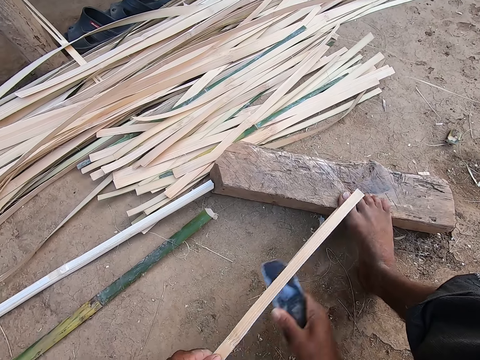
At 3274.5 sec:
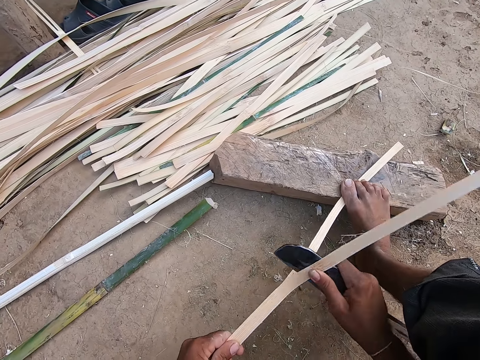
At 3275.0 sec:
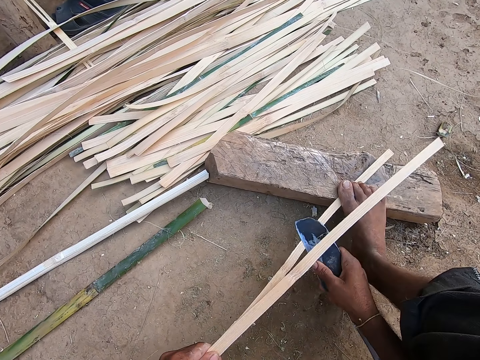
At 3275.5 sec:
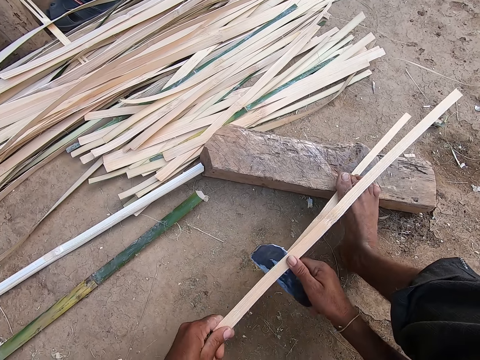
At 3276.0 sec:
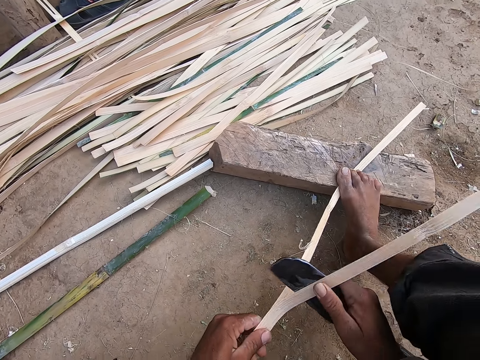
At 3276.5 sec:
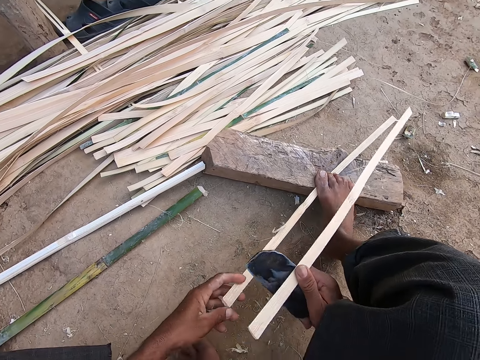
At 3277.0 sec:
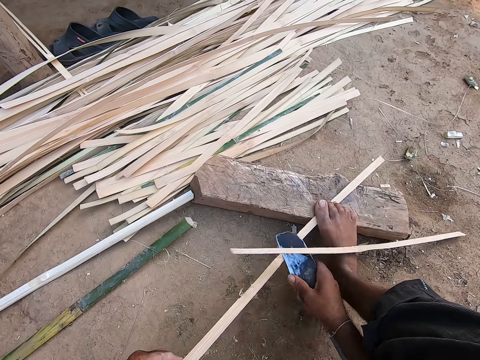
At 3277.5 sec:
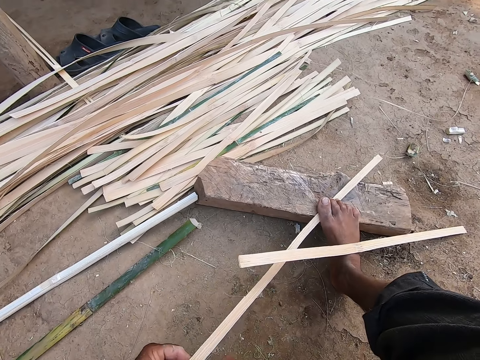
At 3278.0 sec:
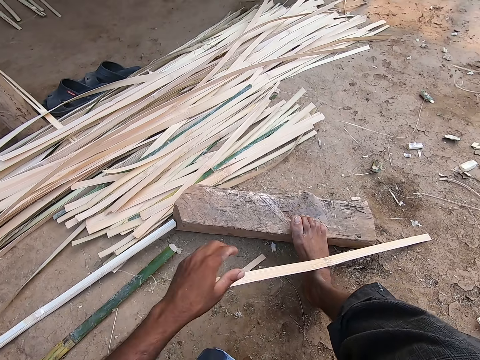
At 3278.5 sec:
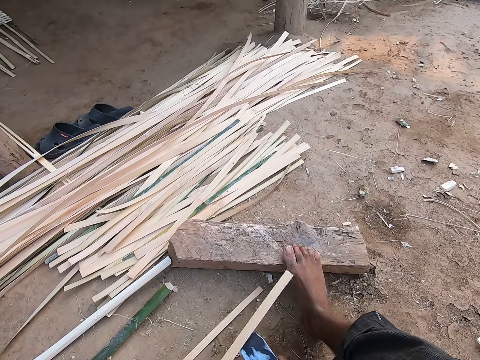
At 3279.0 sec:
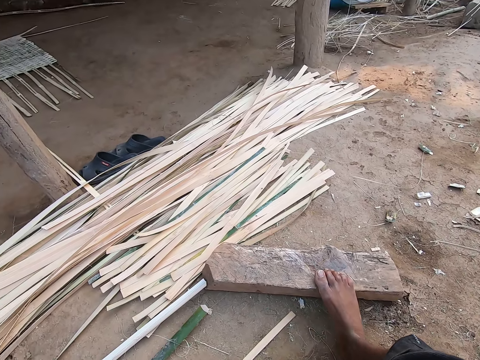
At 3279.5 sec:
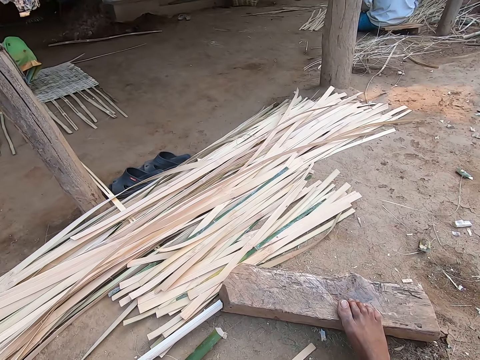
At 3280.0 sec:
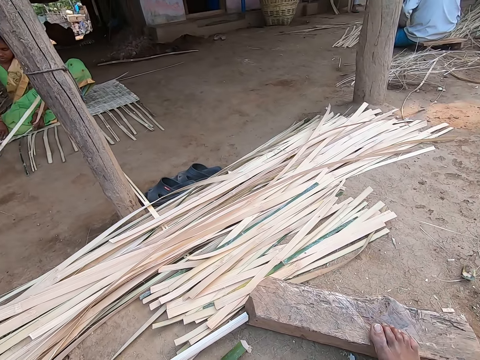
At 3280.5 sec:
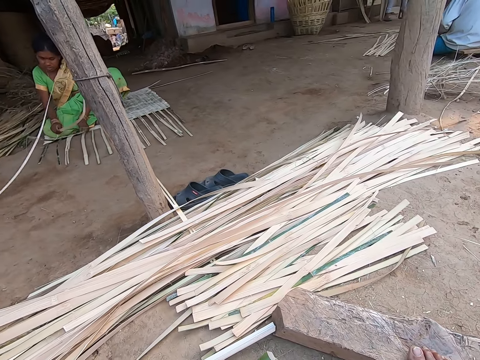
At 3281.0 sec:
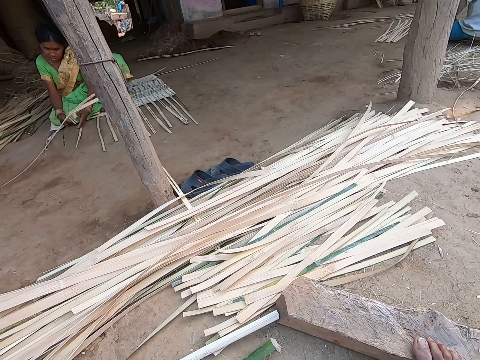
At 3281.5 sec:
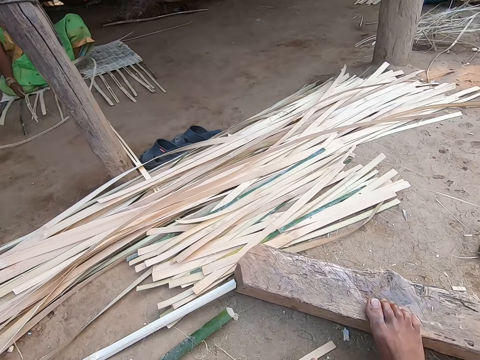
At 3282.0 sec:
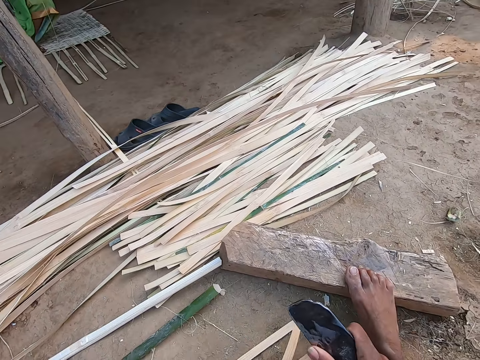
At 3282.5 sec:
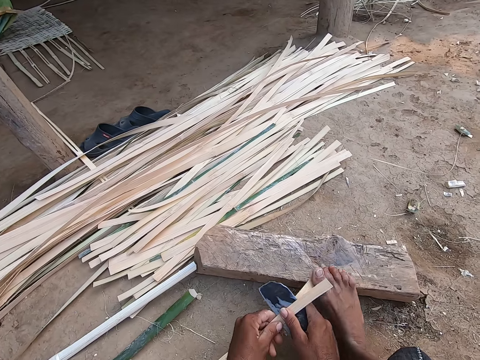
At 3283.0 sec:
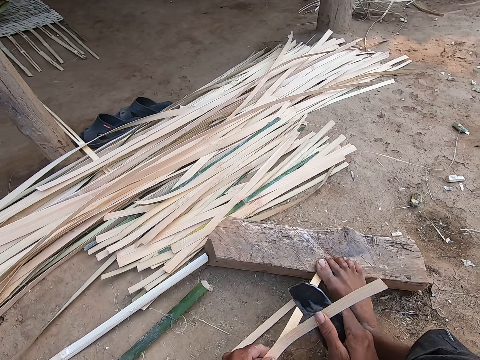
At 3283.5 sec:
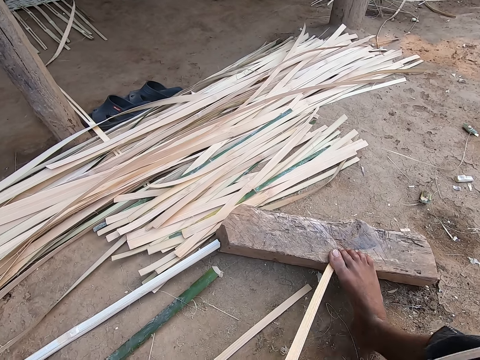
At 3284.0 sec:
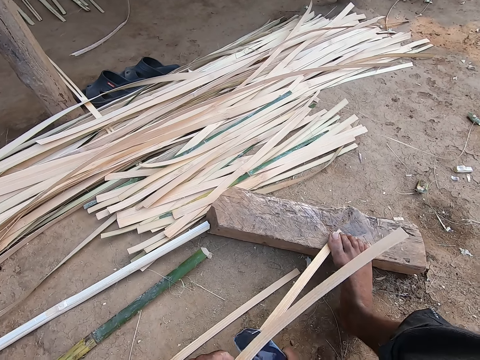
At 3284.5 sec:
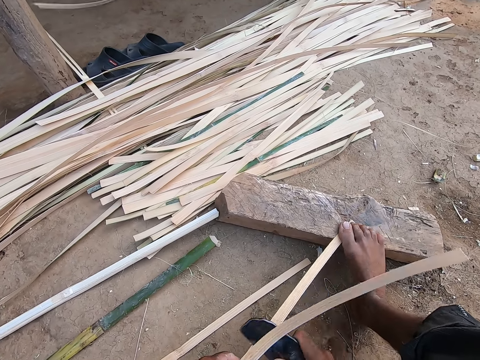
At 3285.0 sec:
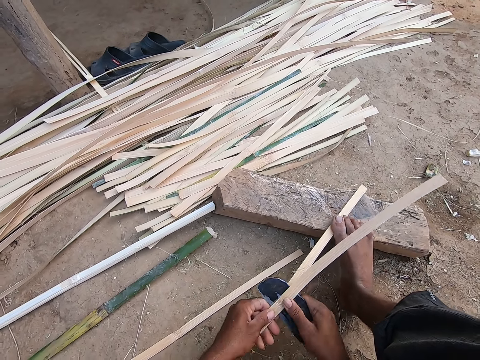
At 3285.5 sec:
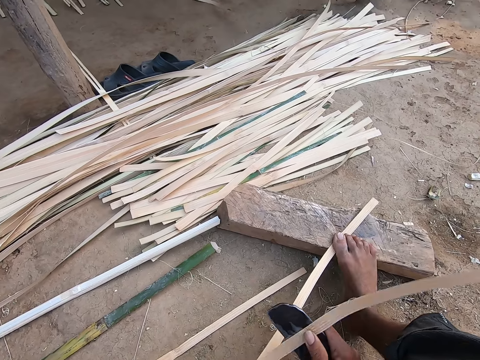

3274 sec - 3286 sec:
The camera wearer drops the bamboo strip on the ground with his left hand. He picks the bamboo strip from his right leg with his left hand. A woman weaves with the reeds. The camera wearer holds a bamboo strip with his left hand. He cuts the reed with the knife. He peels the bamboo strip in his left hand with the sickle knife in his right hand. He holds the bamboo strip on the wood with his right leg. He peels the bamboo strip in his left hand with the sickle knife in his right hand.

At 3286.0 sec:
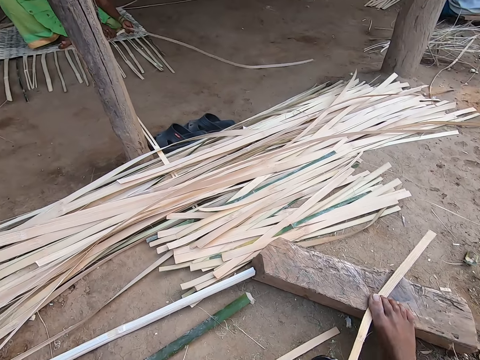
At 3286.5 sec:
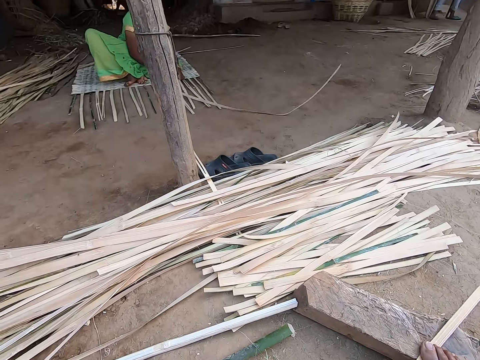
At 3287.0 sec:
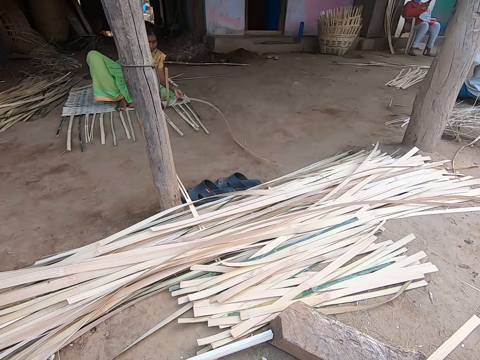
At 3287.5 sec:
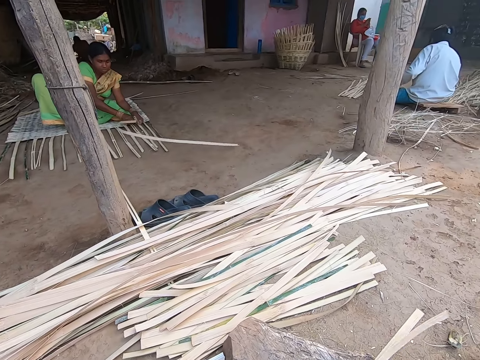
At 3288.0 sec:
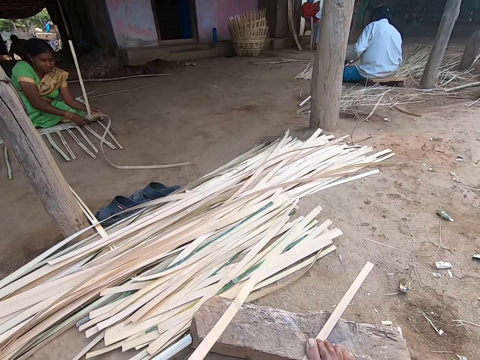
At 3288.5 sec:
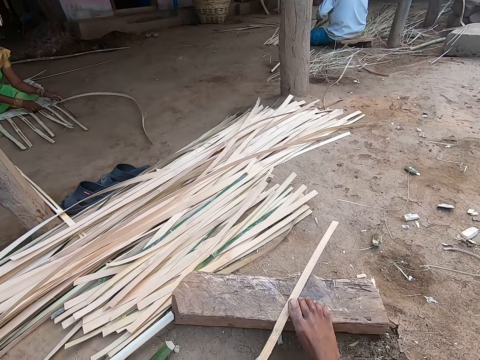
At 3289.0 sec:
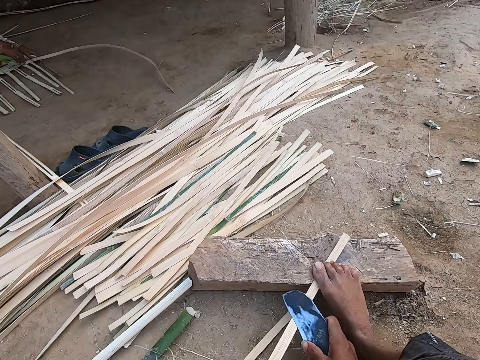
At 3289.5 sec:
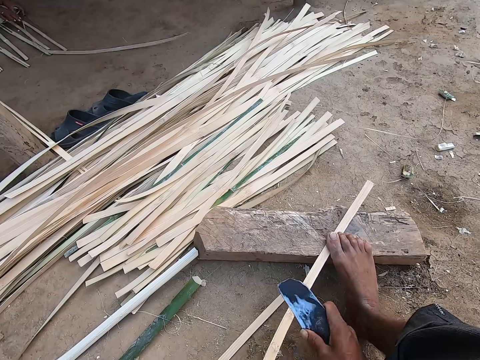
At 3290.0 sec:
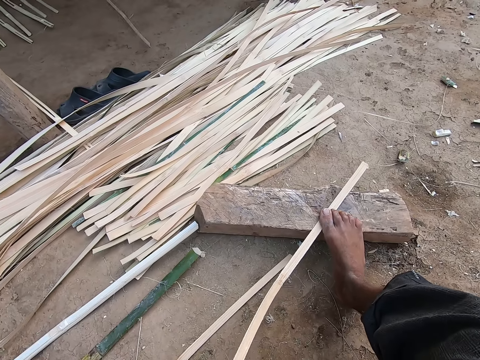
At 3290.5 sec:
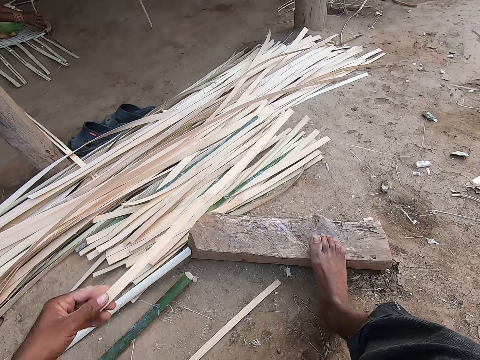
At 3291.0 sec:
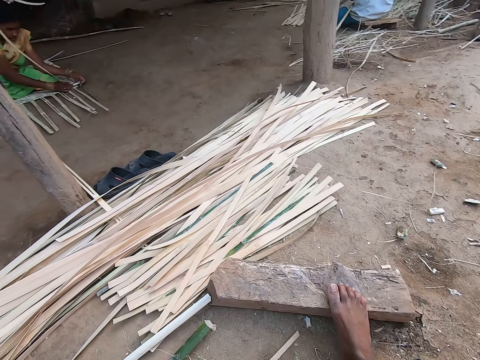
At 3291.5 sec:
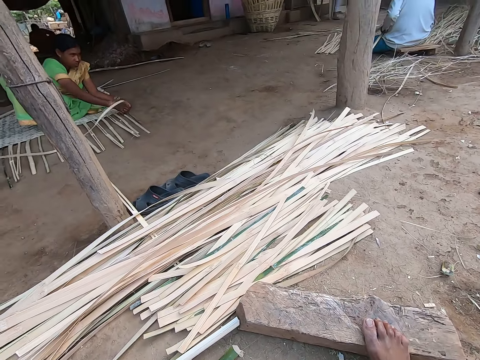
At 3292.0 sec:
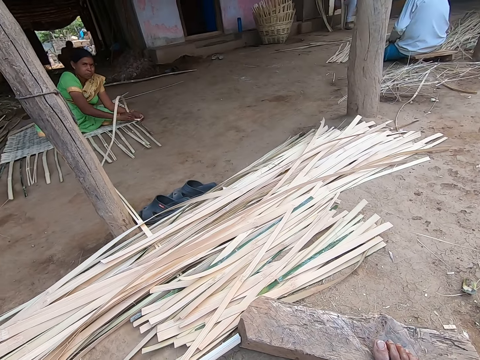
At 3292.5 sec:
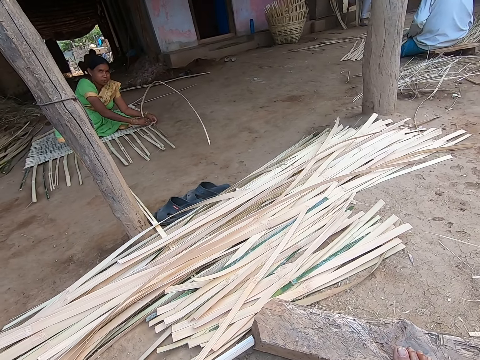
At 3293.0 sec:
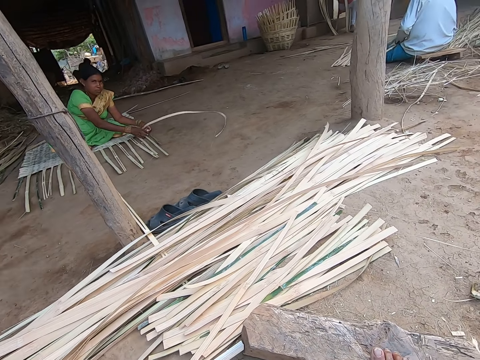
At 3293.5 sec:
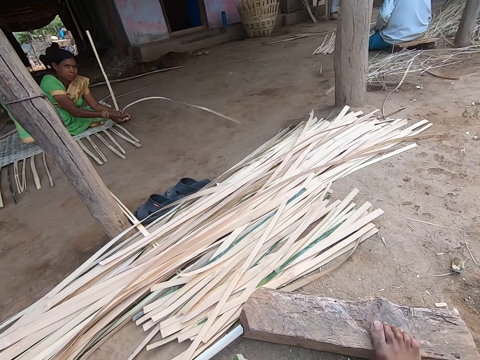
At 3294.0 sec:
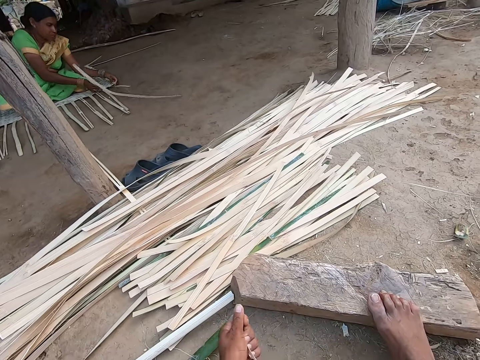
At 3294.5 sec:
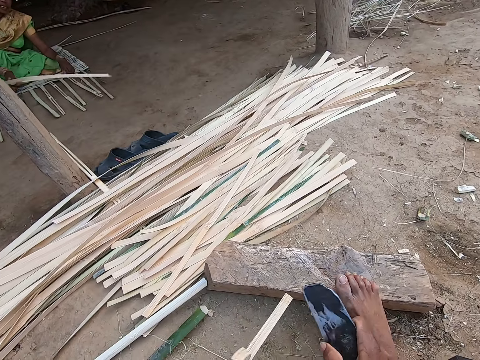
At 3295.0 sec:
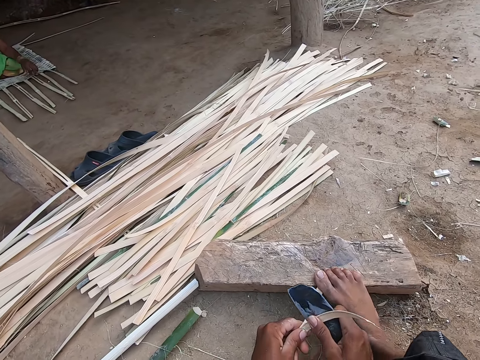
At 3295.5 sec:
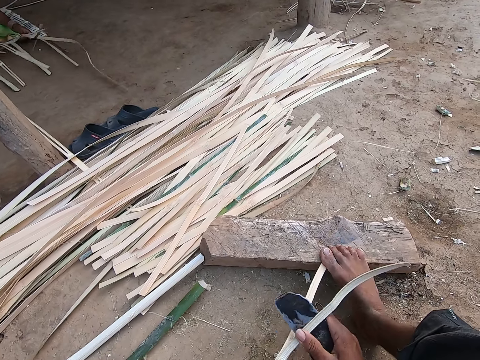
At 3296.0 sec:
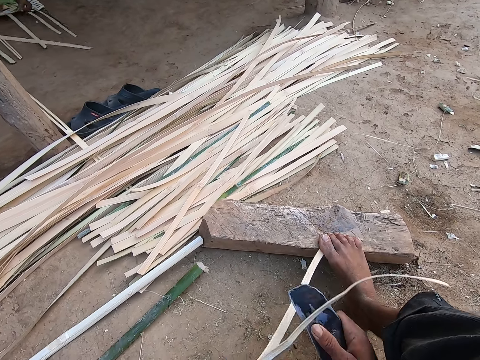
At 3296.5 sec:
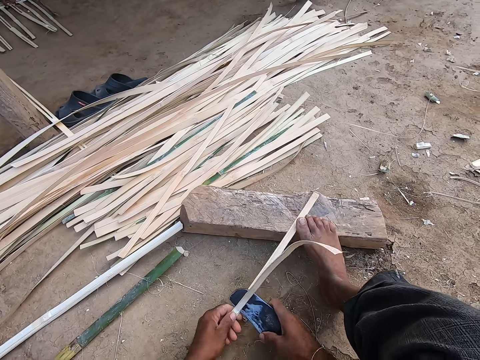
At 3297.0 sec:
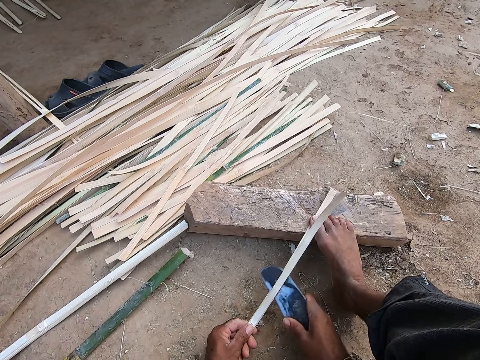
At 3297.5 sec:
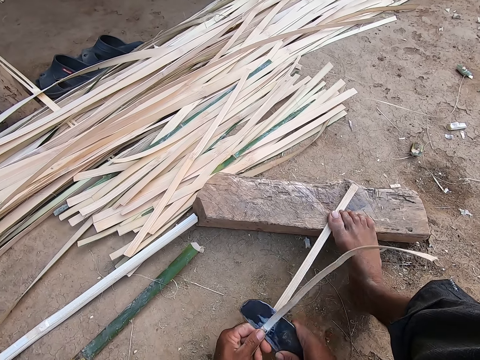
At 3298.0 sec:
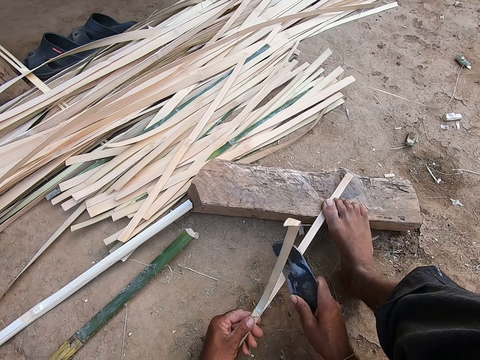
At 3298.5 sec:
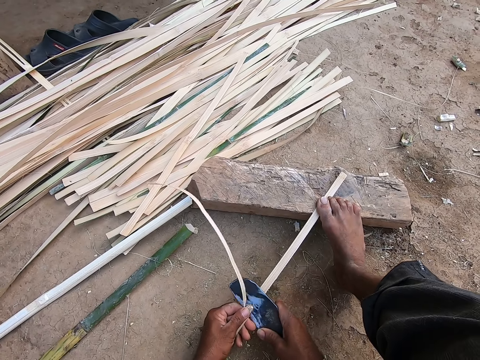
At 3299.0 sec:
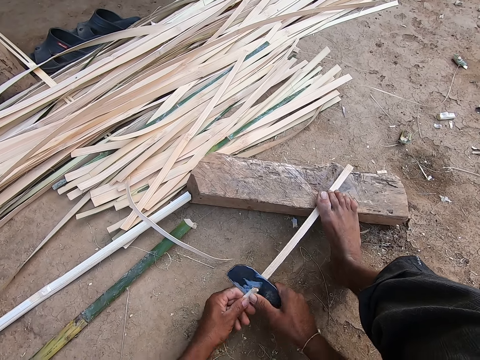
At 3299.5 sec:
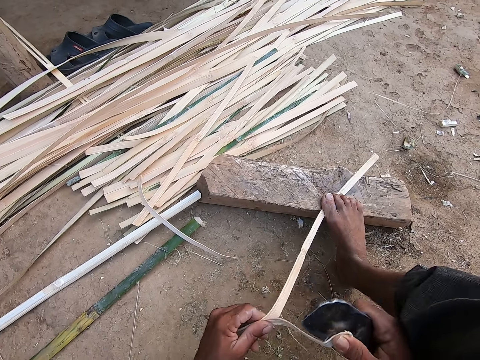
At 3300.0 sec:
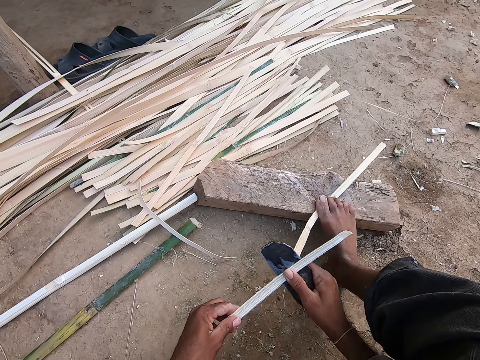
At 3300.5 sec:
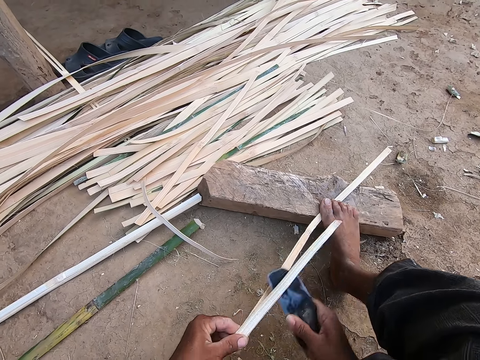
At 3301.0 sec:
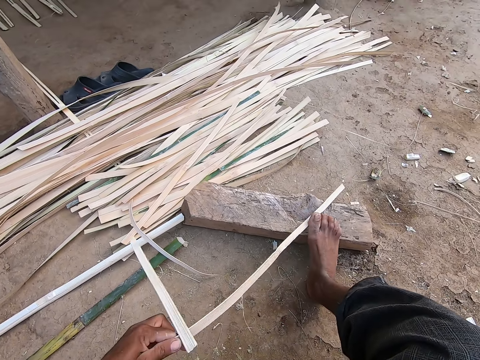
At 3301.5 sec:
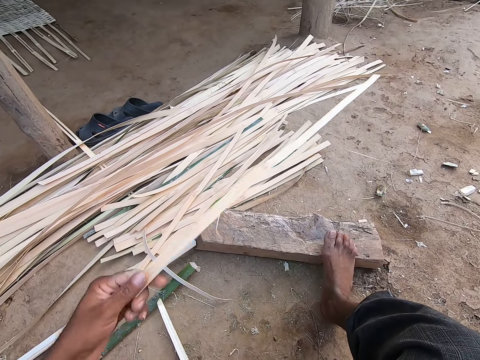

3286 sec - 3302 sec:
The camera wearer drops the bamboo strip on the bamboo strips with his left hand. He picks the bamboo strip on the ground with his left hand. He holds the bamboo strip on the wood with his right leg. He peels the bamboo strip in his left hand with the sickle knife in his right hand. He drops the bamboo strip on the bamboo strips with his left hand. He picks a bamboo strip from the ground with his left hand. He peels the bamboo strip in his left hand with the sickle knife in his right hand. He holds the bamboo strip on the wood with his right leg. He peels the bamboo strip in his left hand with the sickle knife in his right hand. He cuts the reed with the knife.
